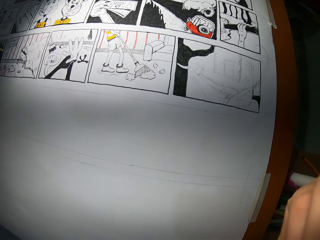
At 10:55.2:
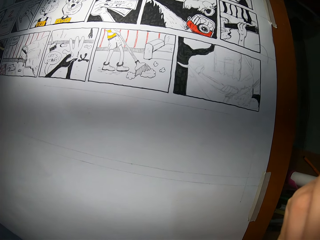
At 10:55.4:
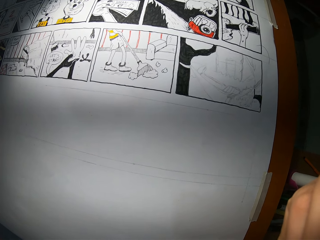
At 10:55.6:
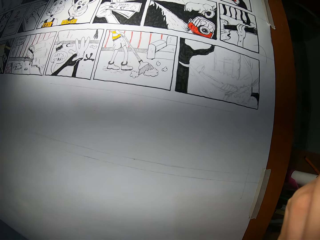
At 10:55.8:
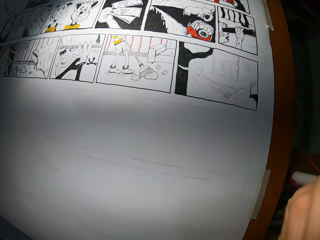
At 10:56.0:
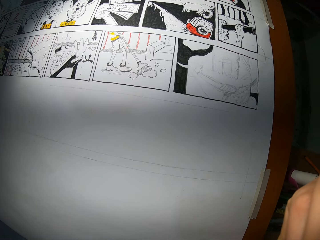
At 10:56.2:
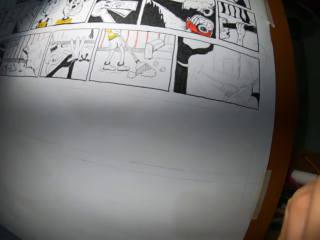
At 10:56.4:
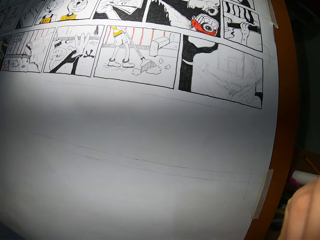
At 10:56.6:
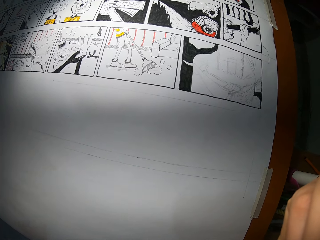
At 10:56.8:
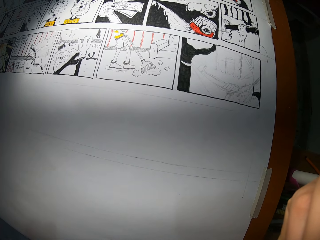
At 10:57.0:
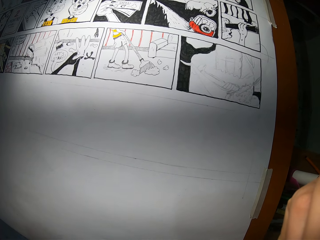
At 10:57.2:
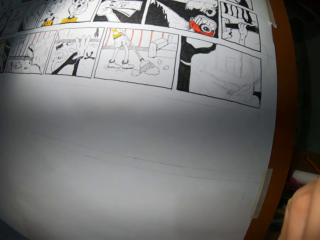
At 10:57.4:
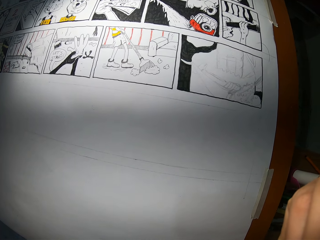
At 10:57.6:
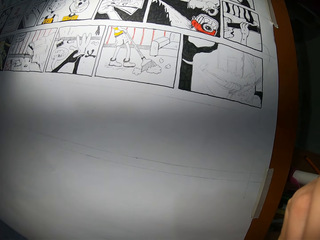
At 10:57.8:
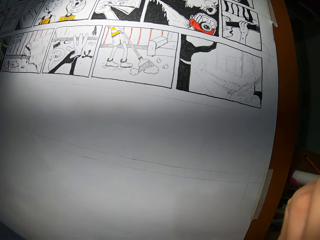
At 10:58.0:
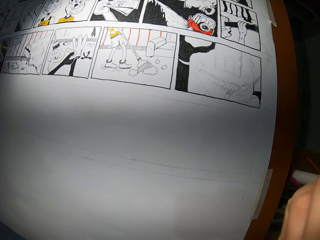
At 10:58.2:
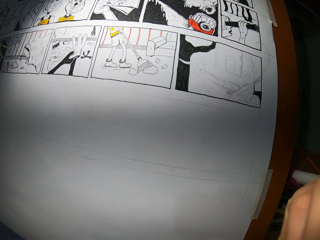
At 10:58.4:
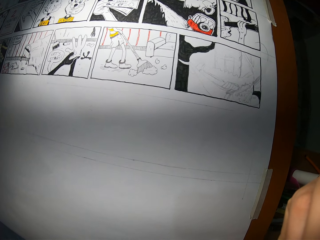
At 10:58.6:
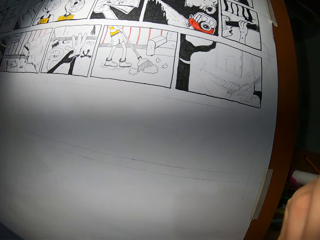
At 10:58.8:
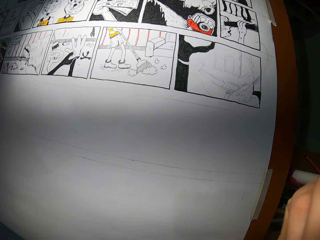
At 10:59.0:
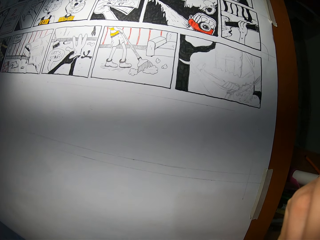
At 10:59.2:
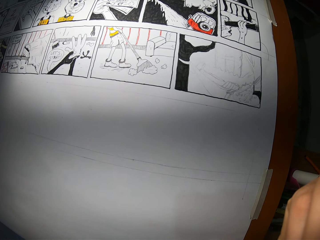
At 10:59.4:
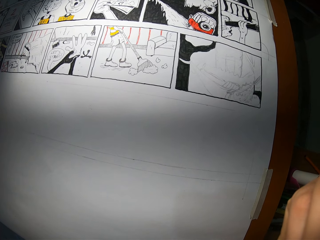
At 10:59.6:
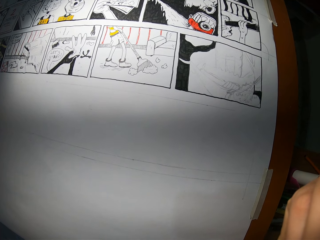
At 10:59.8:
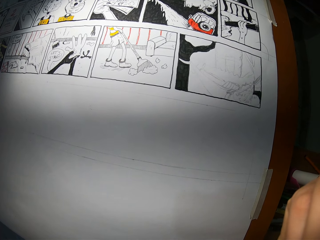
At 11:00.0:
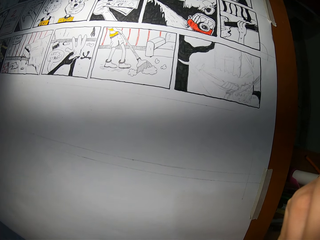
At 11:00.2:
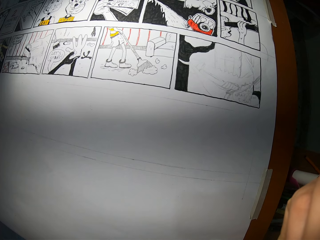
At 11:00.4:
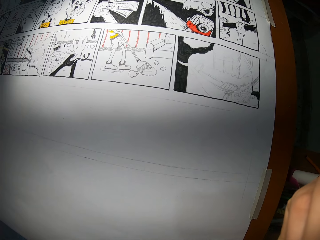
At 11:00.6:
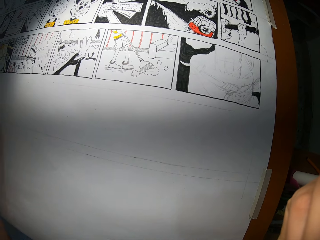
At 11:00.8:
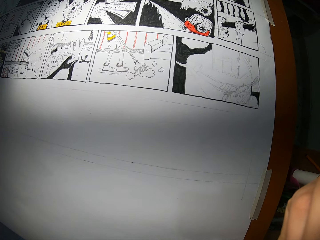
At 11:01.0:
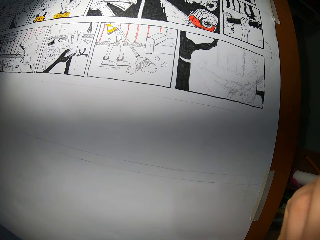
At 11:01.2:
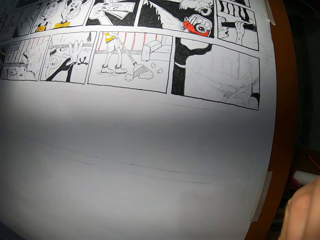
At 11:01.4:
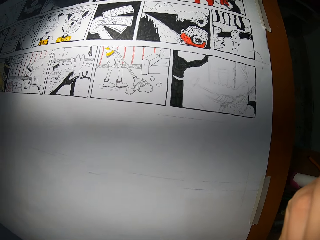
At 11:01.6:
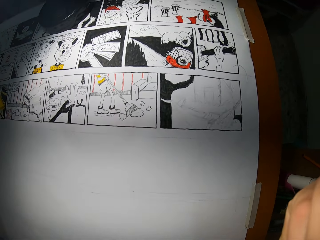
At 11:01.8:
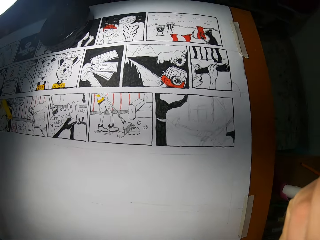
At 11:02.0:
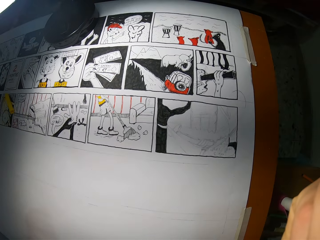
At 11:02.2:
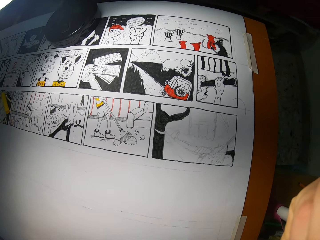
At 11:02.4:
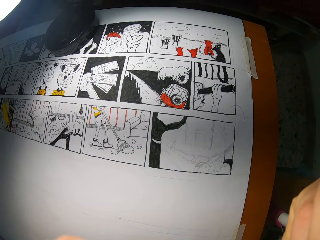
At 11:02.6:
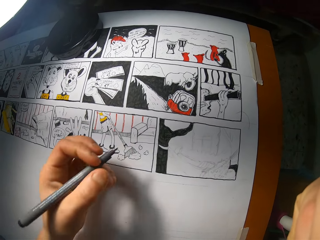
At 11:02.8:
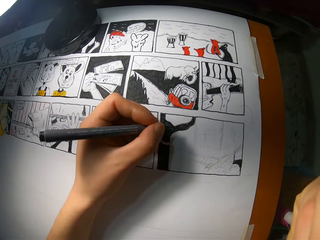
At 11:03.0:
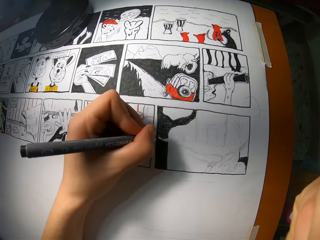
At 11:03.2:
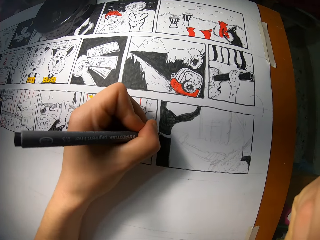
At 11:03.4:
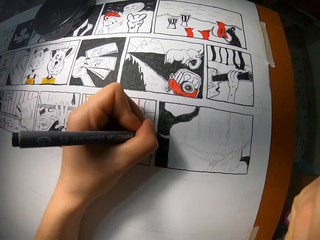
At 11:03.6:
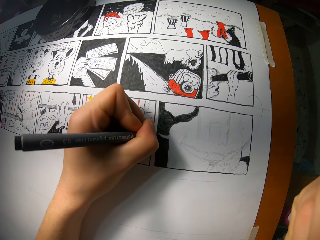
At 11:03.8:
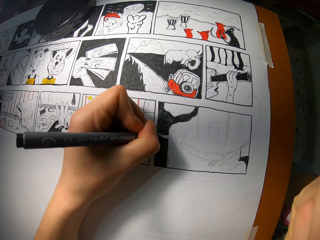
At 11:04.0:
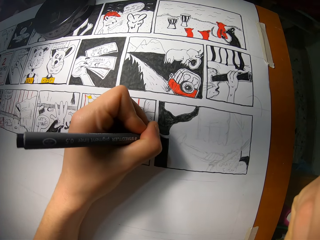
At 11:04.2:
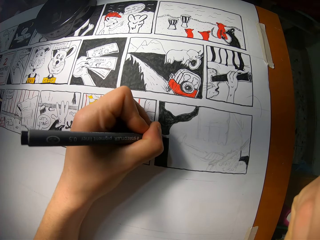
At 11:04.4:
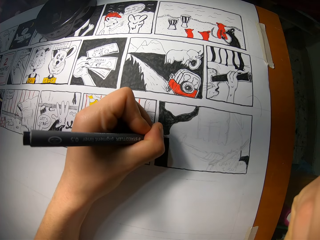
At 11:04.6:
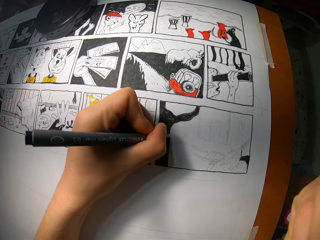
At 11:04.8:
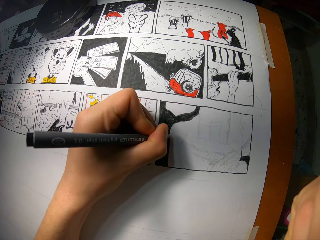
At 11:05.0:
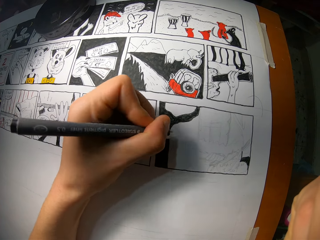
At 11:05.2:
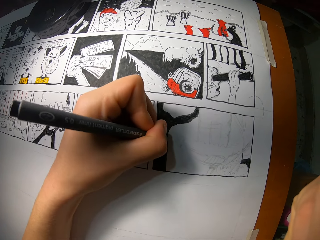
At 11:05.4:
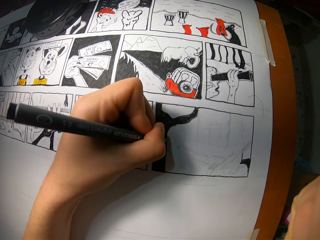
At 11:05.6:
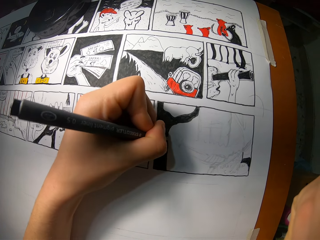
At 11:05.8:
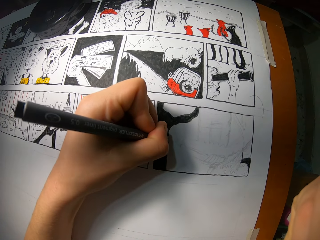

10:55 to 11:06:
The camera wearer draws on the cardboard with the pencil with her left hand.

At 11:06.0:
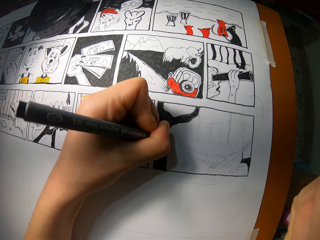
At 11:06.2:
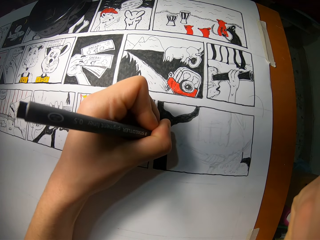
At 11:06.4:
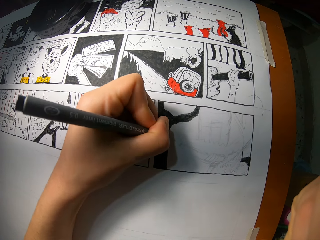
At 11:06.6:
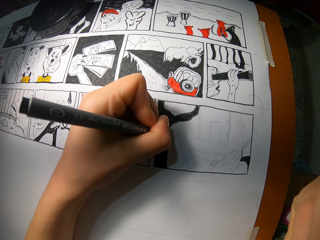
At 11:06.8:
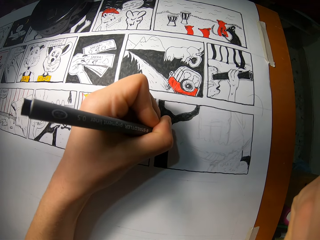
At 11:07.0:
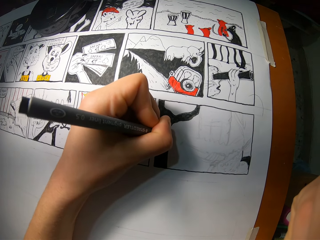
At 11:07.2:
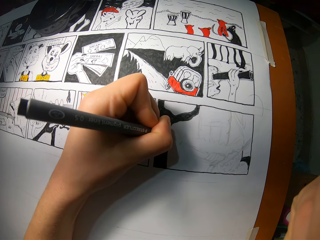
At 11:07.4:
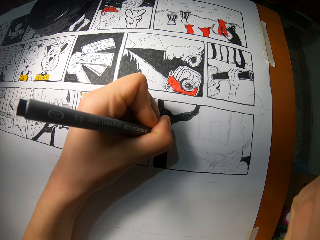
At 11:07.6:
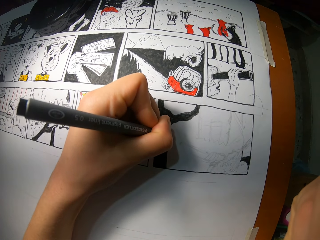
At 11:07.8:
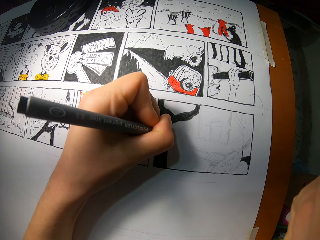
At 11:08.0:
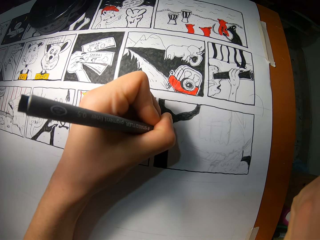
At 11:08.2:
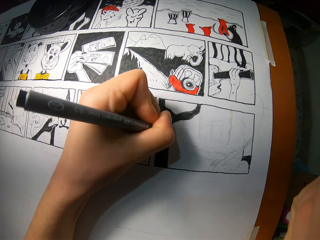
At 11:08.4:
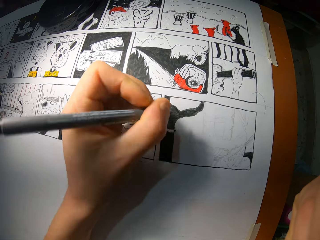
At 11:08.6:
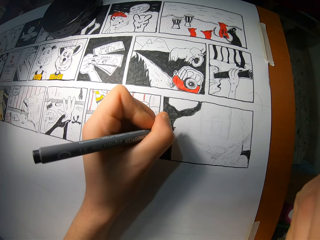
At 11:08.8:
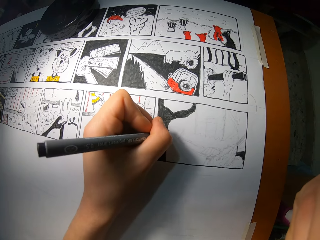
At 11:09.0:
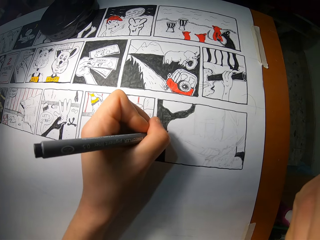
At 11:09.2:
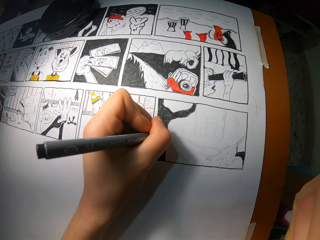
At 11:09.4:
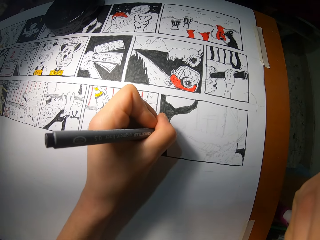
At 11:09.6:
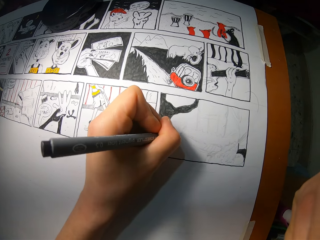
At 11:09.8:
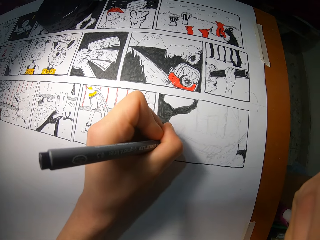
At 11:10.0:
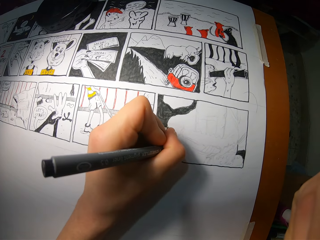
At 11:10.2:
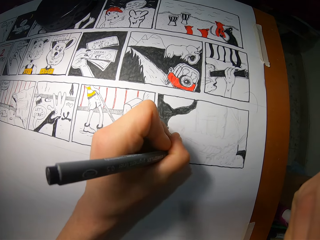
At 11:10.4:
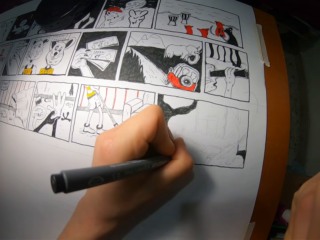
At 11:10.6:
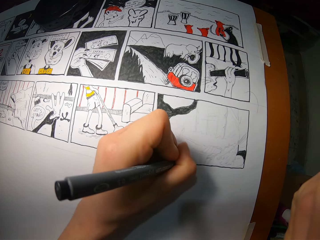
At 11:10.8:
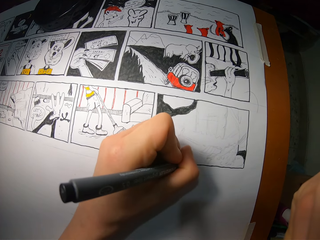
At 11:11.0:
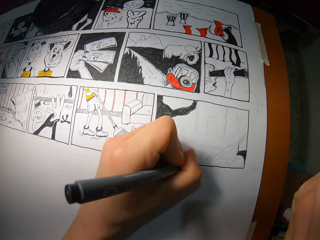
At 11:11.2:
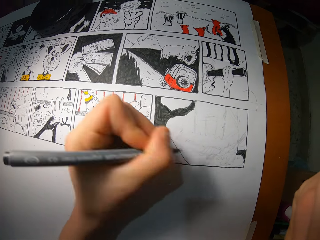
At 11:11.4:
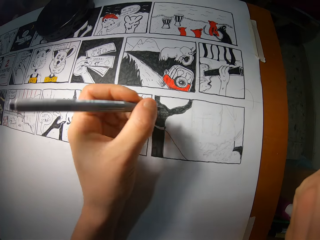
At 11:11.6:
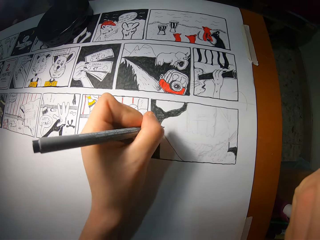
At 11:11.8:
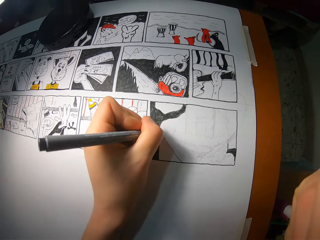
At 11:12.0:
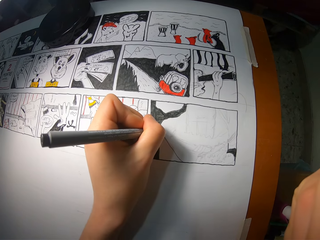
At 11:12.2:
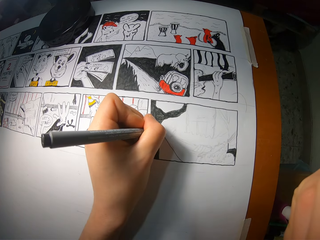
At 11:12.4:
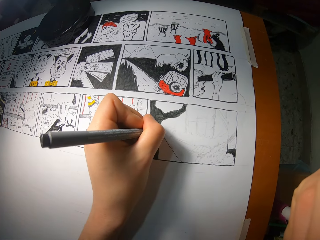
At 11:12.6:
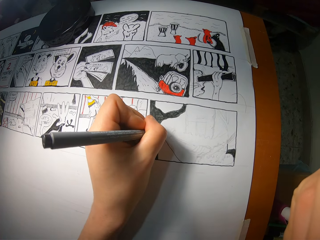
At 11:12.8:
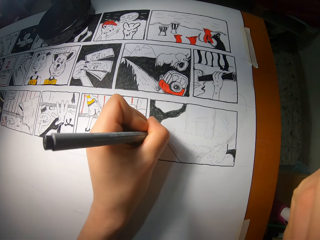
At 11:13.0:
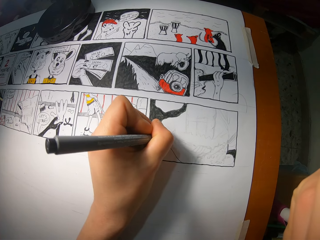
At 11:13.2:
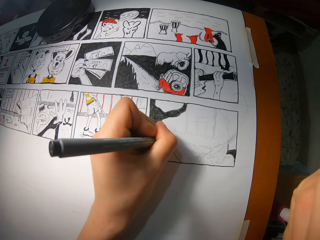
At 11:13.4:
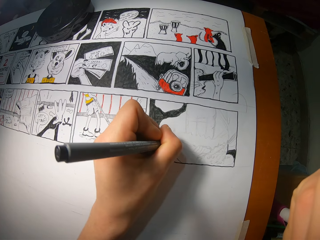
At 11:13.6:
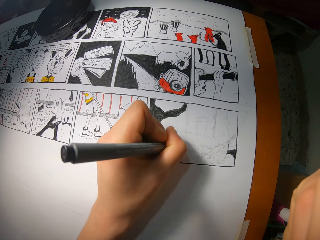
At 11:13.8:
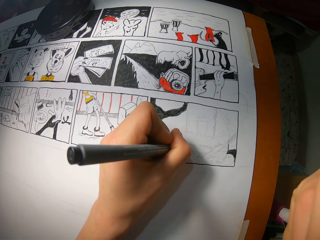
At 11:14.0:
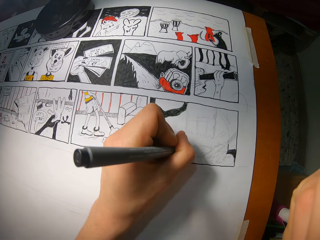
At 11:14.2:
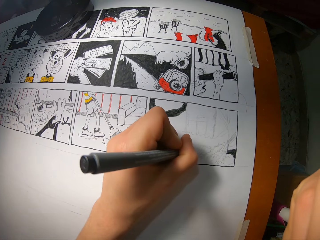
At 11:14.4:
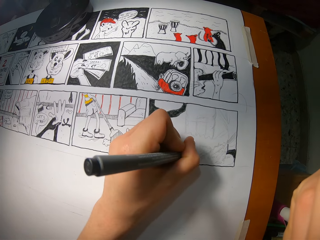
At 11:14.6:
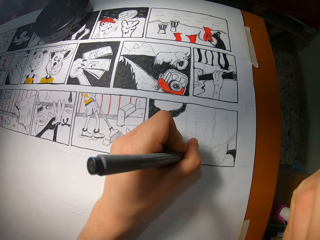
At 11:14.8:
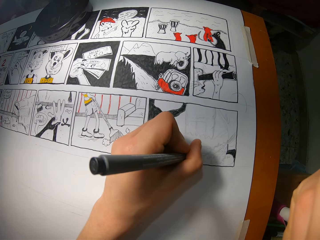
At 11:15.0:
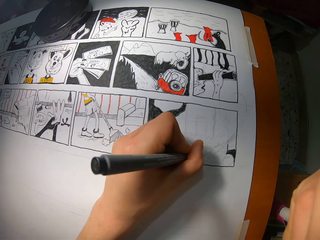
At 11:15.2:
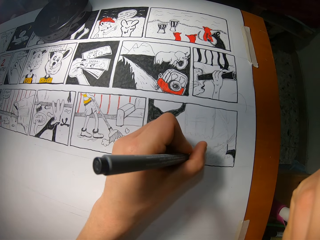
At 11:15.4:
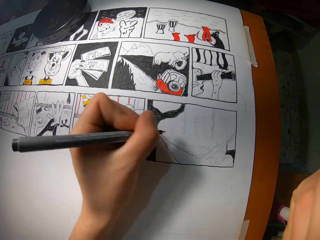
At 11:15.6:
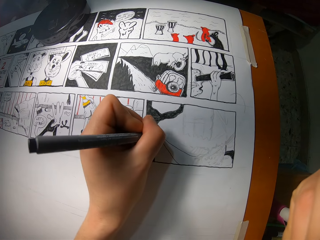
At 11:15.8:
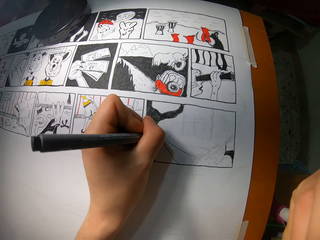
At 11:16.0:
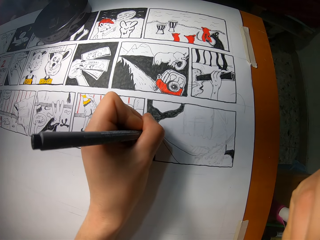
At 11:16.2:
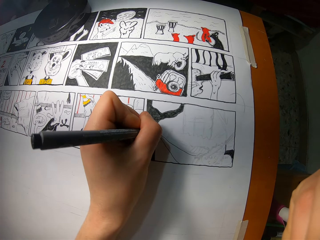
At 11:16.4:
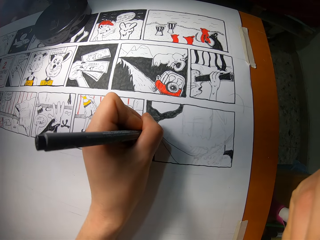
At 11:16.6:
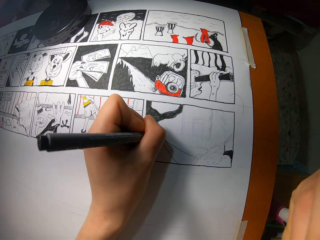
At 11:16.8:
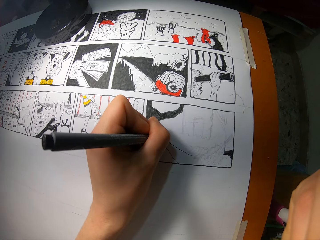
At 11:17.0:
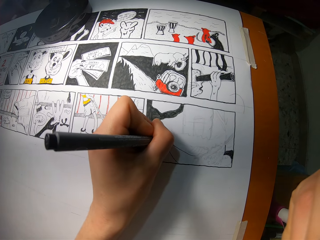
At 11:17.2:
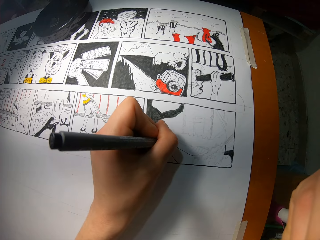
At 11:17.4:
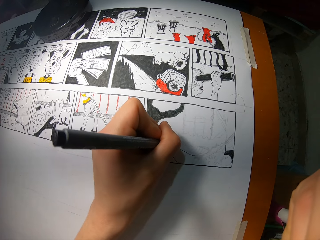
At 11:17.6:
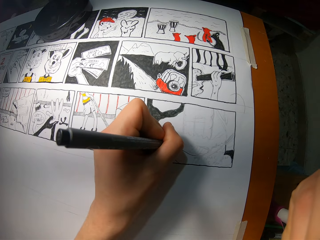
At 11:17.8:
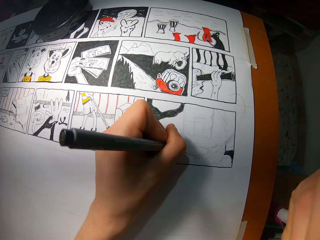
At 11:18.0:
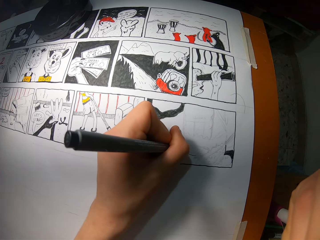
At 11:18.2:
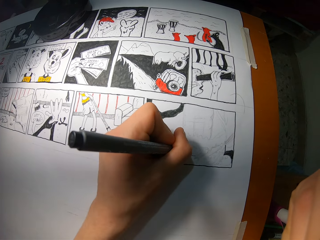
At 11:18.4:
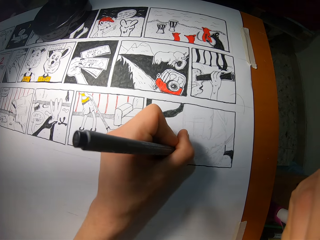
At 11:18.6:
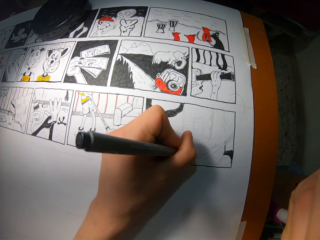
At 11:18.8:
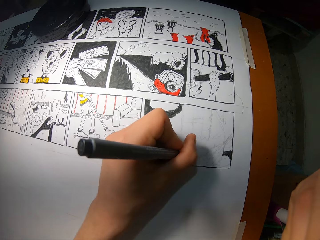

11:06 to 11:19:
The camera wearer colors the drawing with the marker pen. She removes the pencil from the cardboard with her left hand. She draws on the cardboard with the pencil with her left hand. She removes the pencil from the cardboard with her left hand. She draws on the cardboard with the pencil with her left hand. She removes the pencil from the cardboard with her left hand. She draws on the cardboard with the pencil with her left hand.
